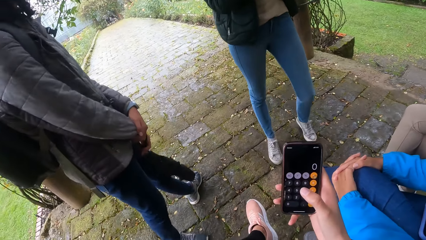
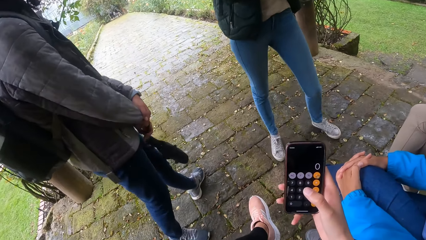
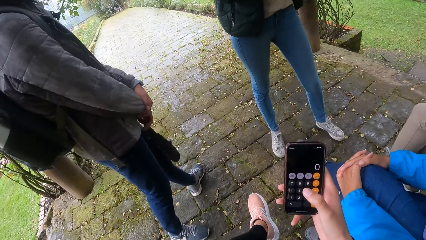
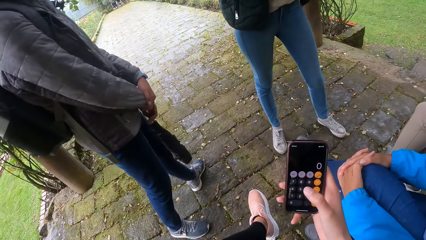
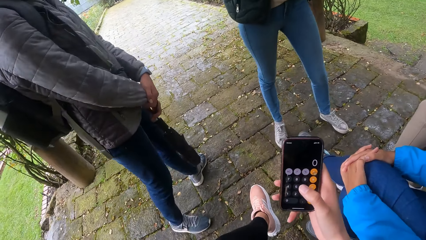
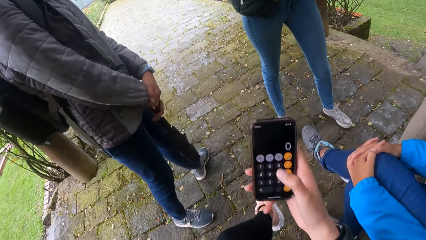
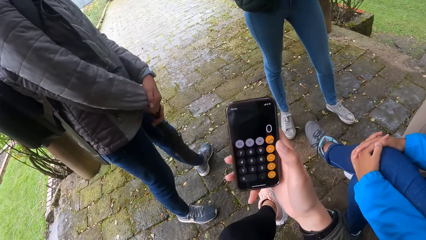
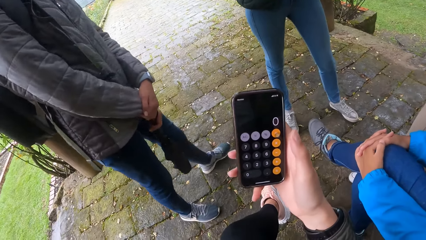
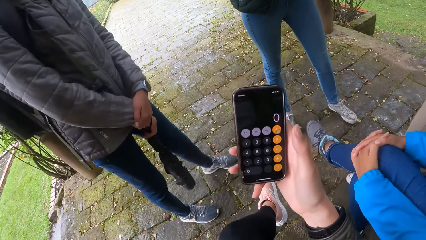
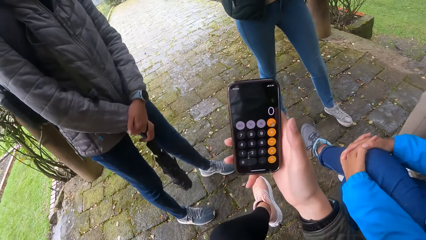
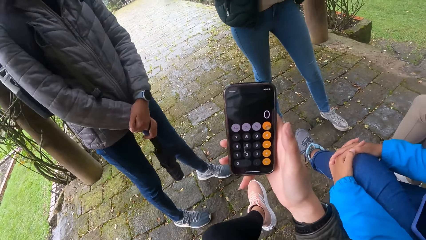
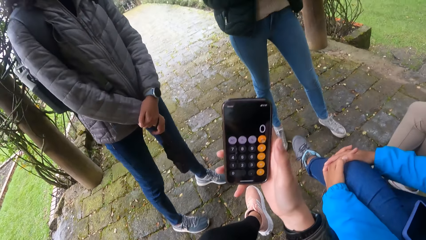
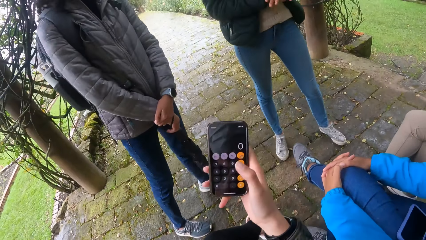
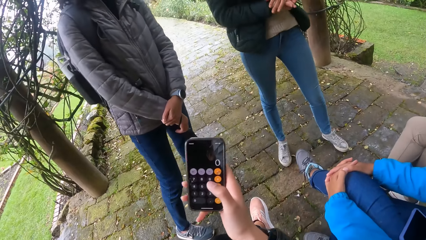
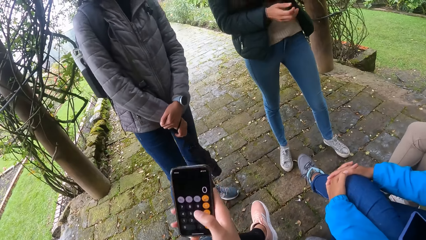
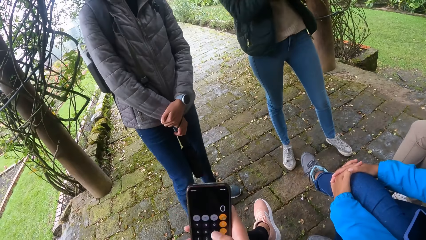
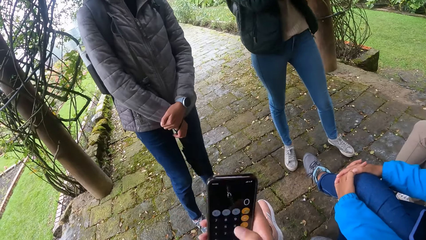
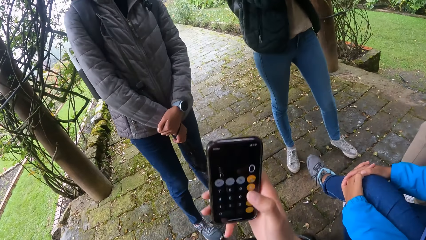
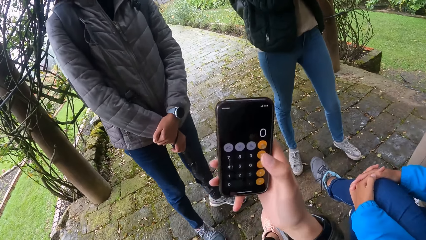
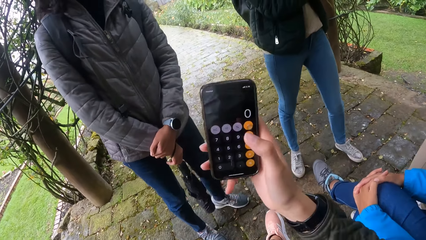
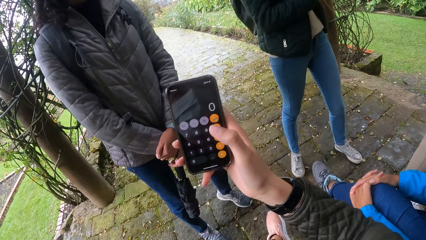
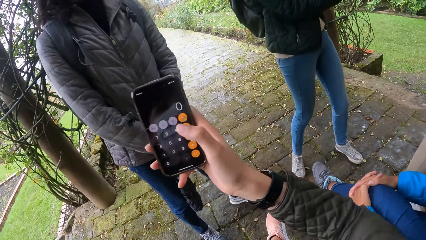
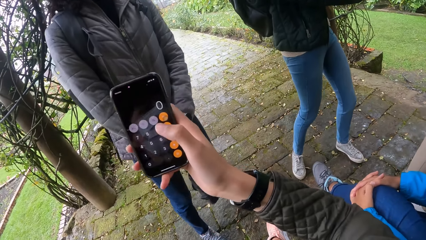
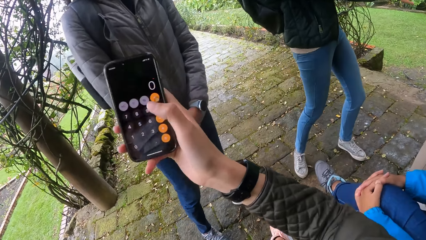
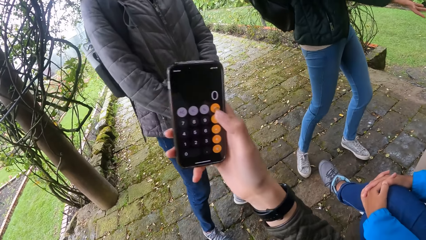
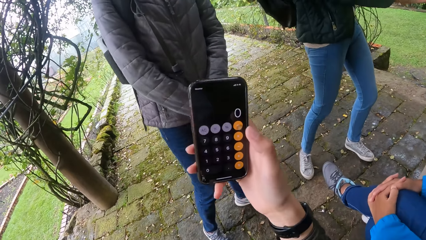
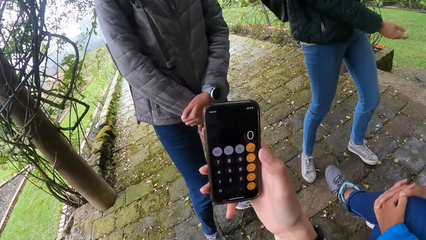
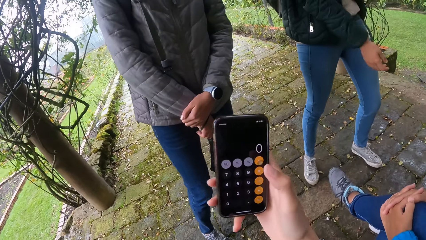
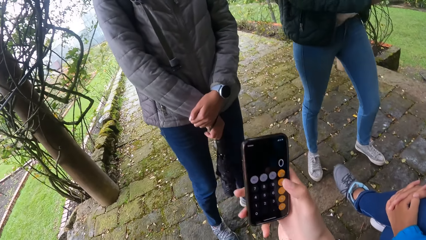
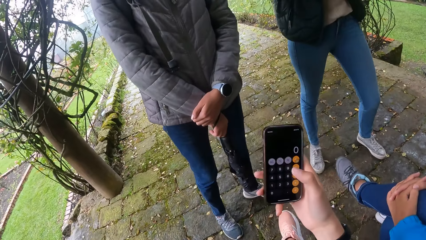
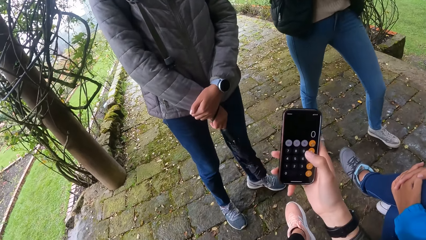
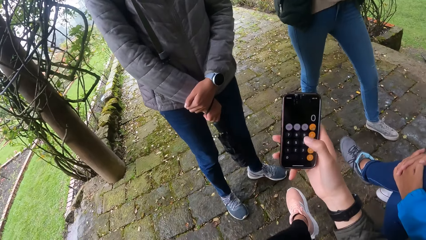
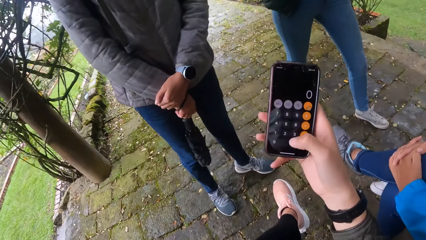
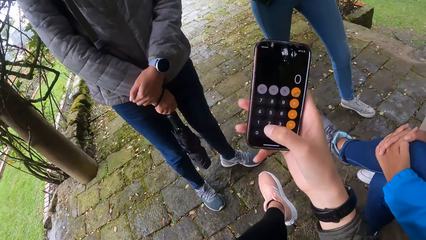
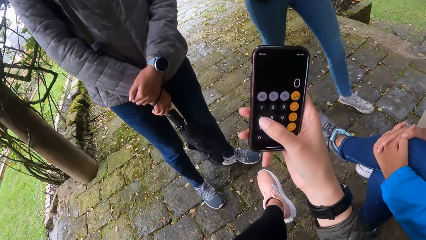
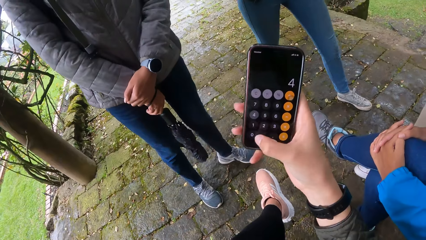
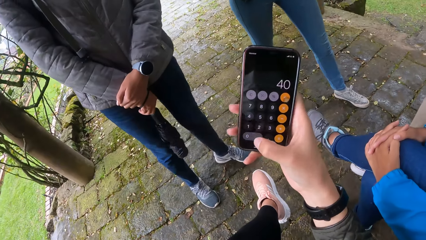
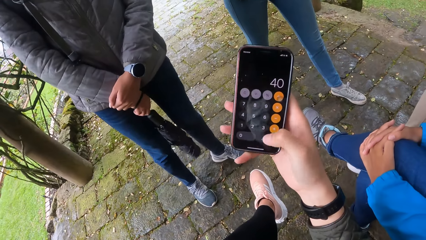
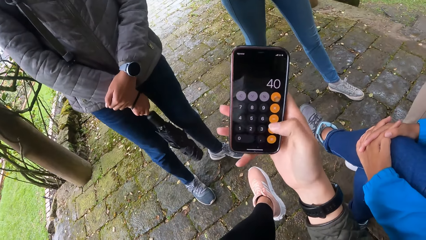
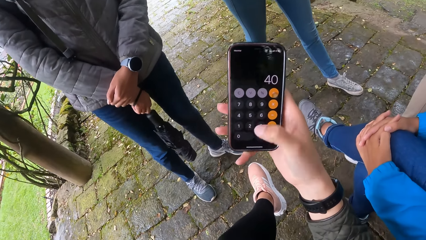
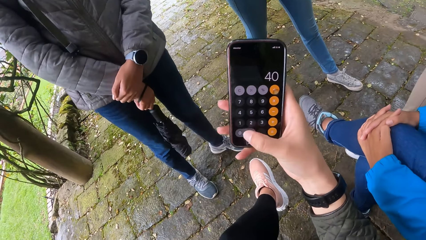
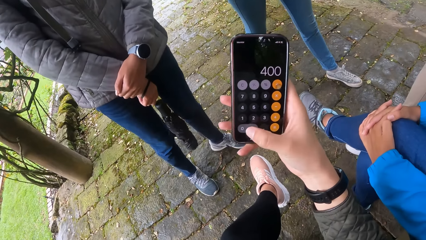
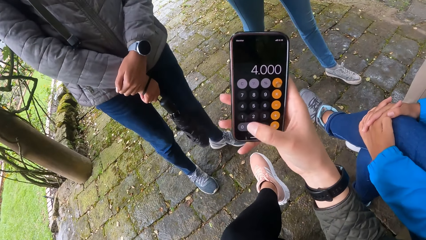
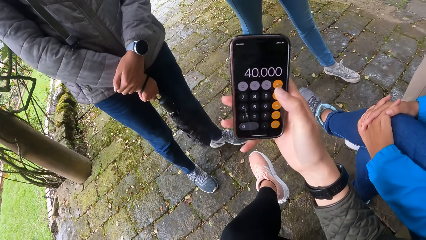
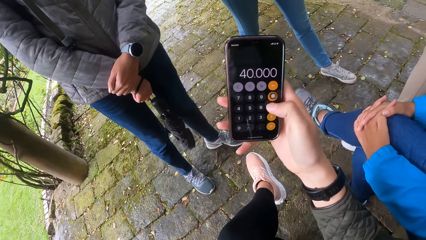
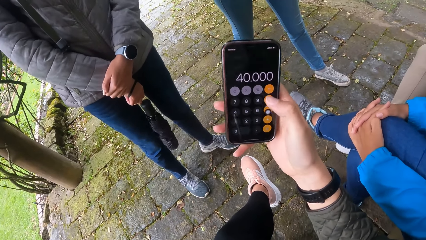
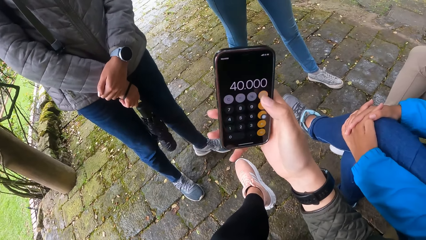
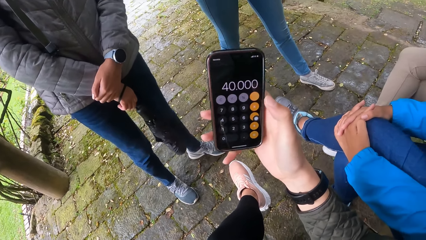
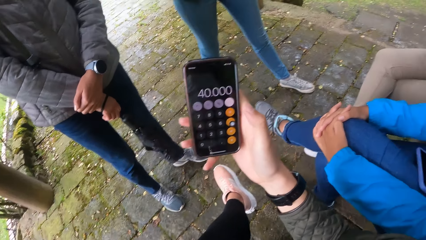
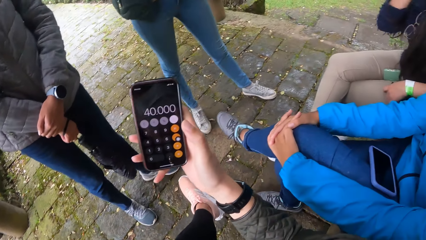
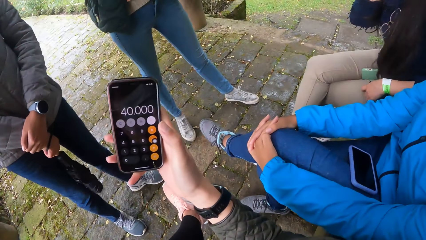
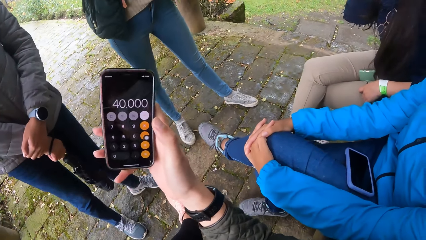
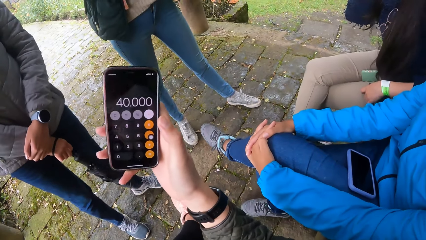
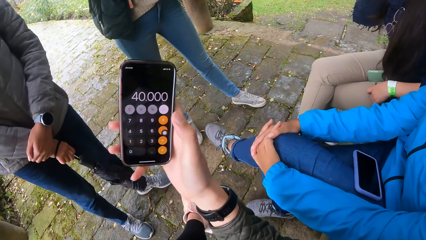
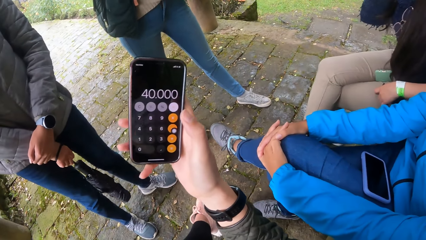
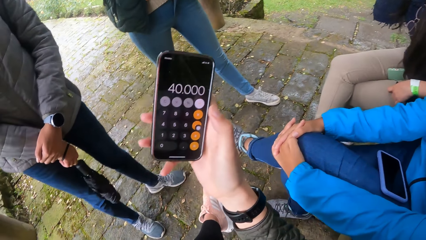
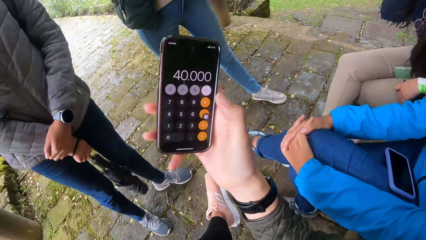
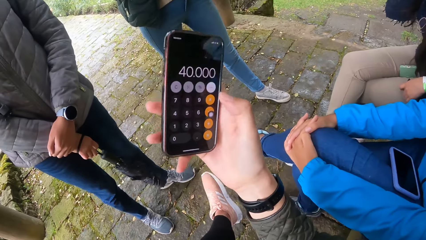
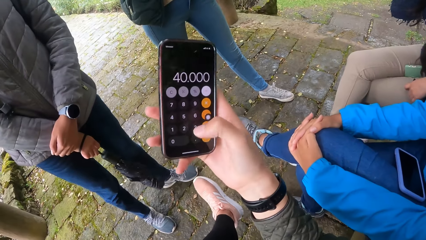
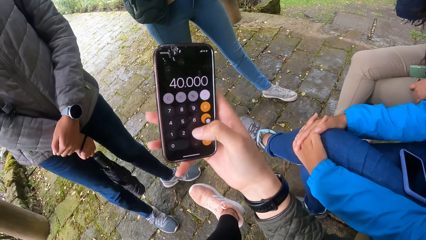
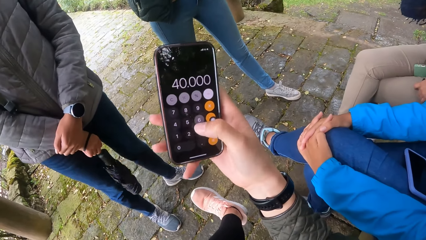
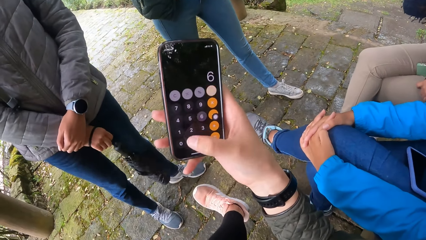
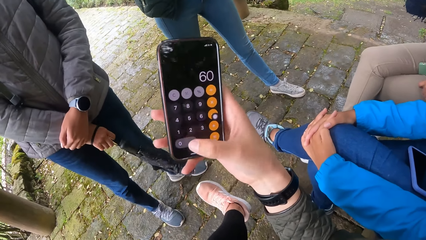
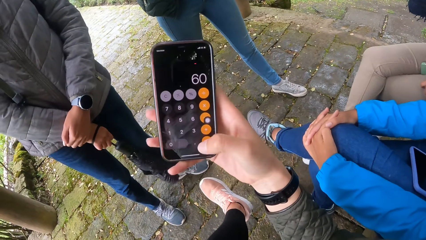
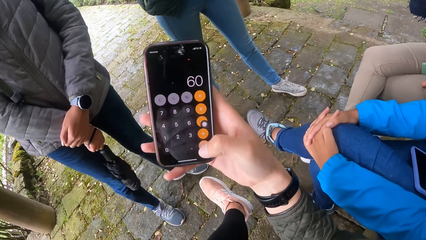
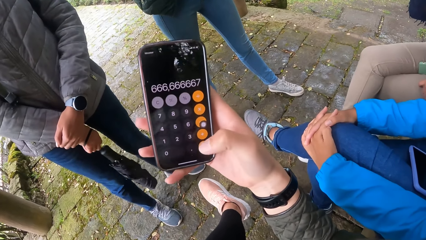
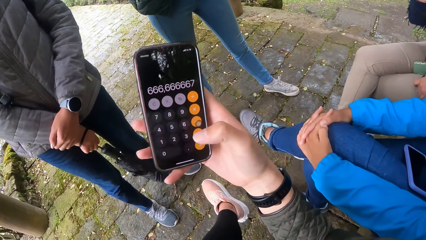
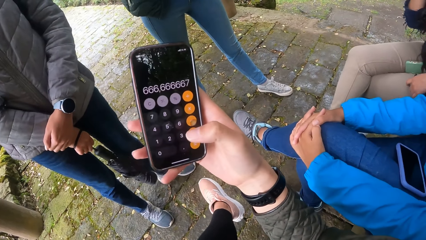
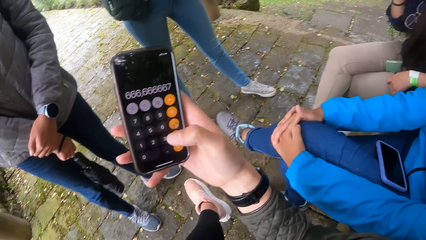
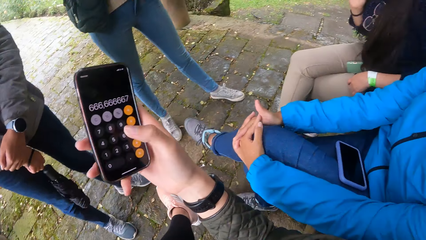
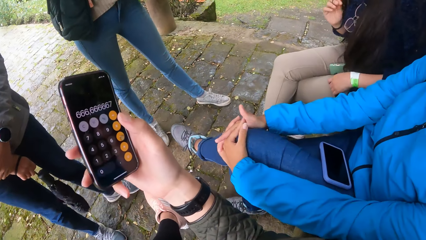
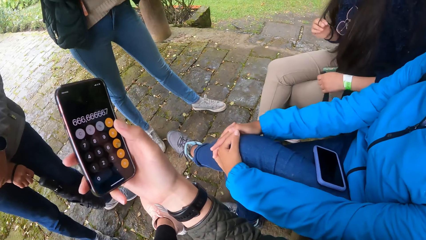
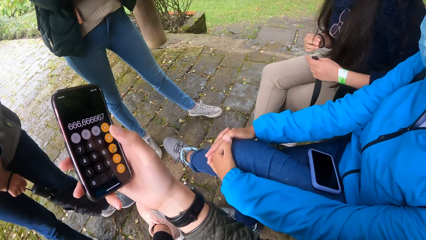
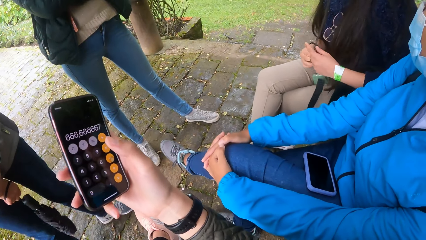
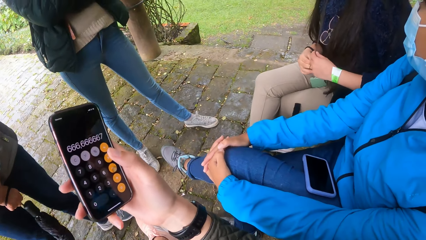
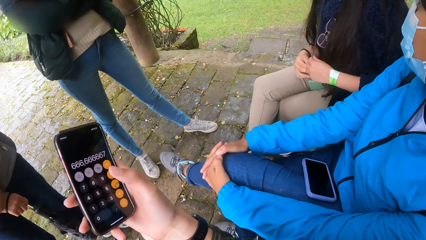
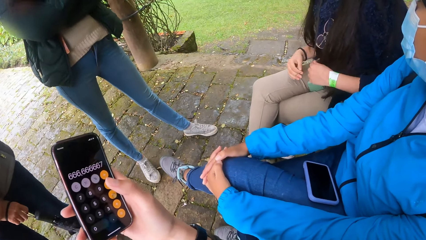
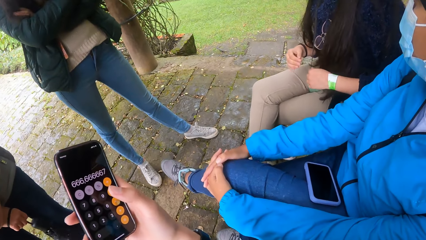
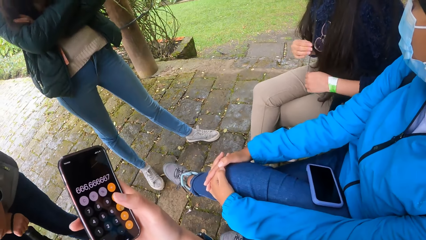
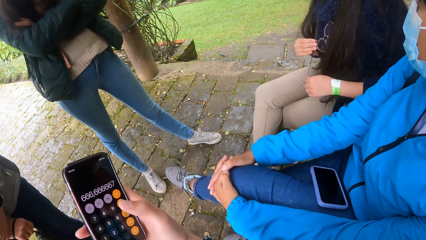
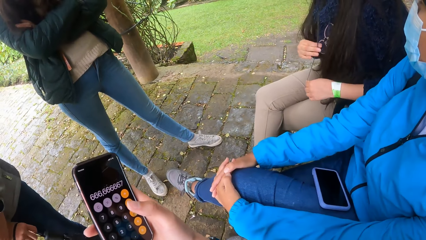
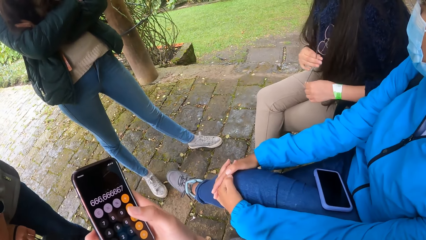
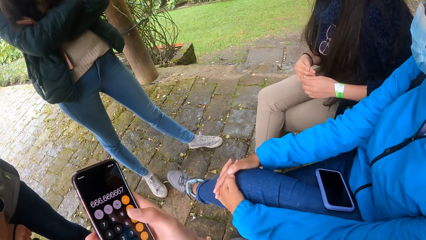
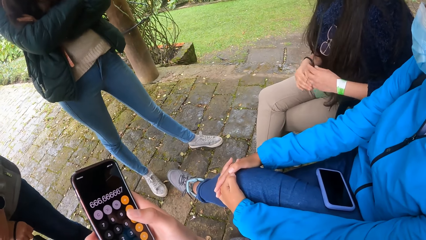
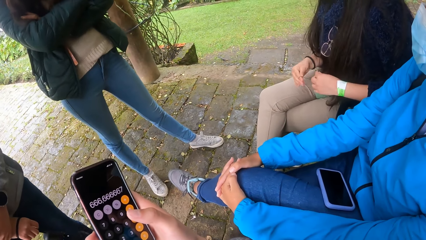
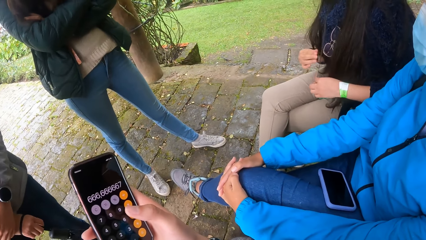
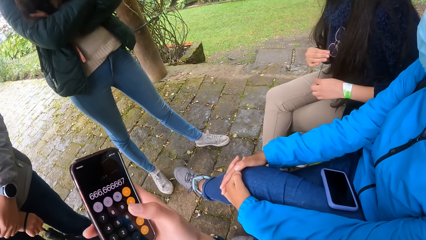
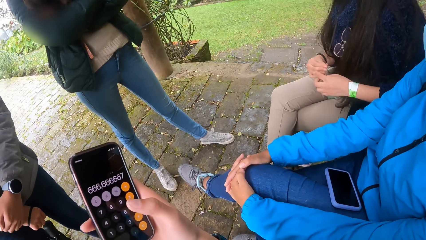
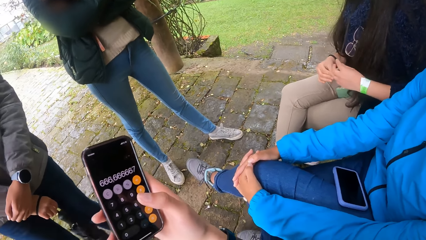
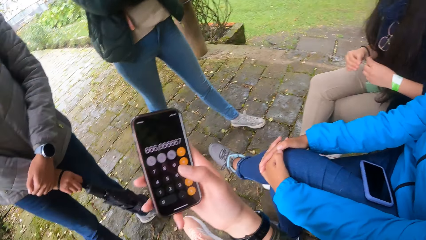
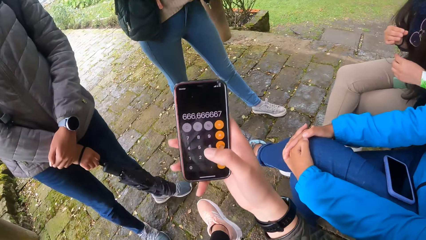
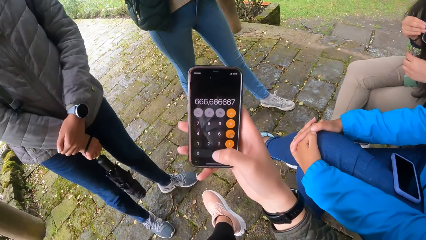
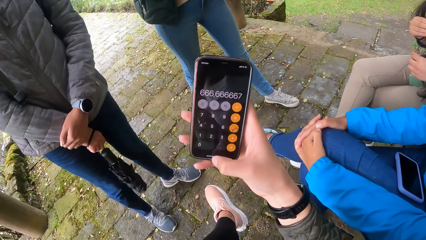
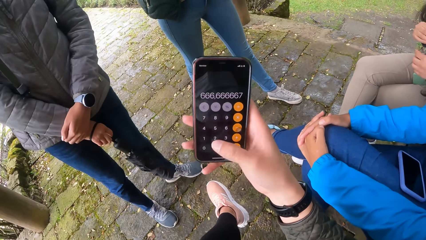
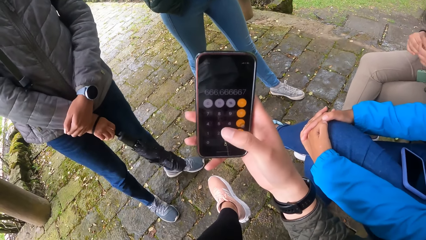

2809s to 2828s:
The woman plays with her hair with both hands.
